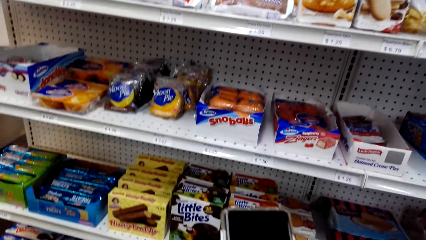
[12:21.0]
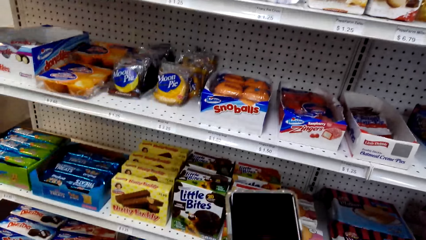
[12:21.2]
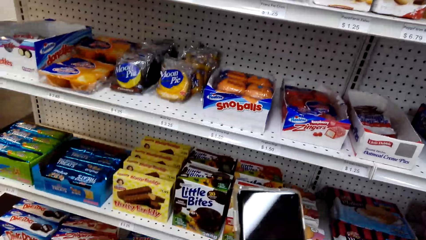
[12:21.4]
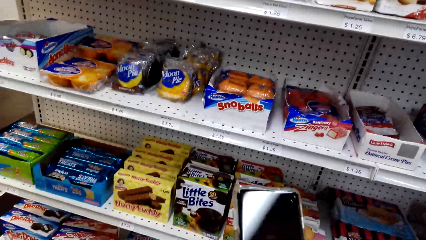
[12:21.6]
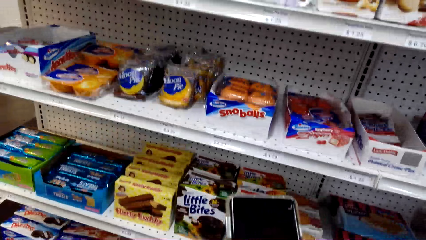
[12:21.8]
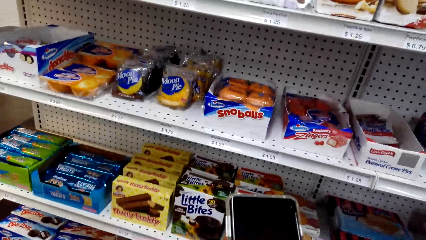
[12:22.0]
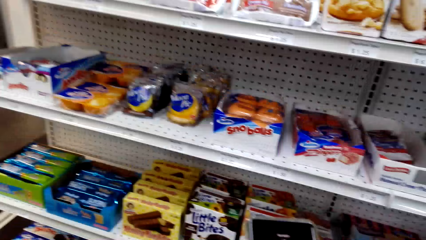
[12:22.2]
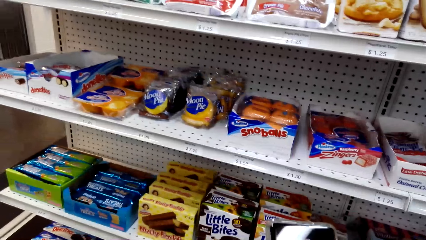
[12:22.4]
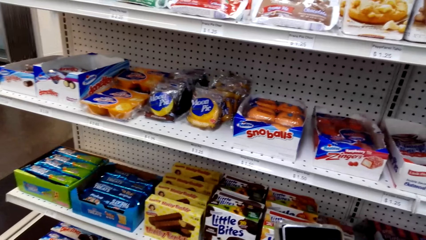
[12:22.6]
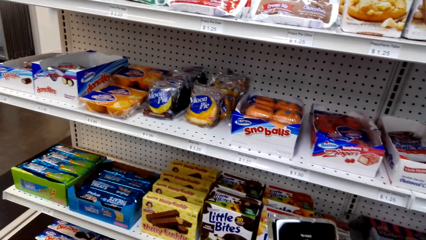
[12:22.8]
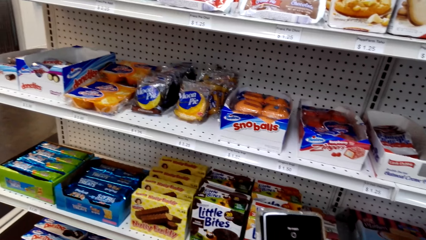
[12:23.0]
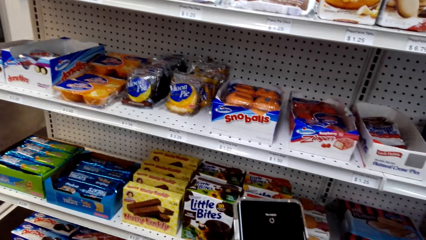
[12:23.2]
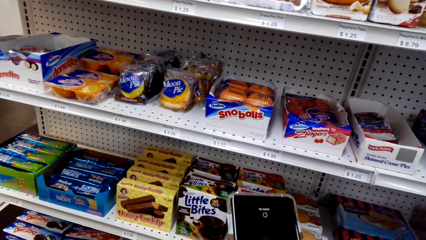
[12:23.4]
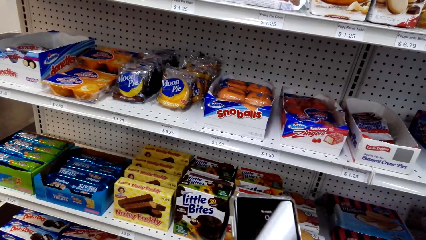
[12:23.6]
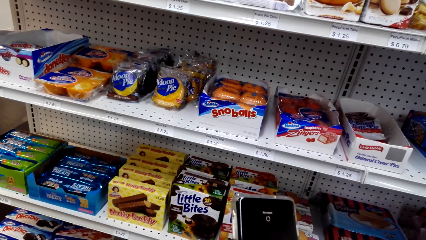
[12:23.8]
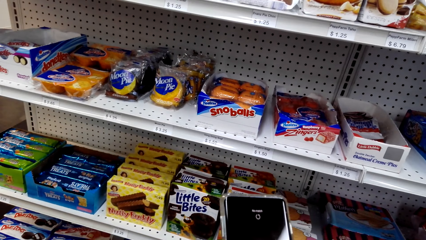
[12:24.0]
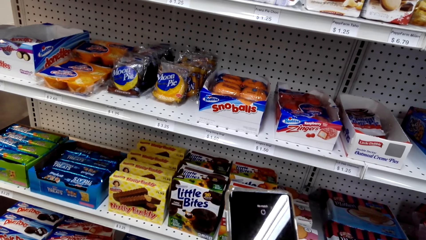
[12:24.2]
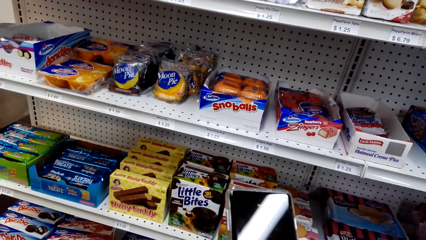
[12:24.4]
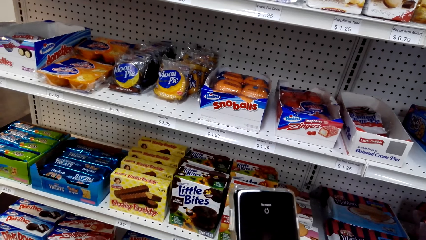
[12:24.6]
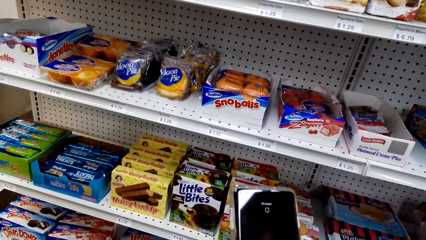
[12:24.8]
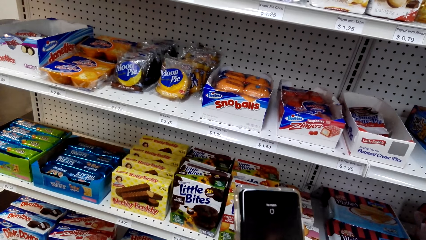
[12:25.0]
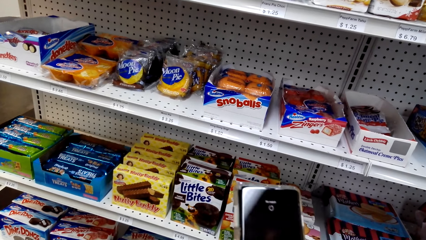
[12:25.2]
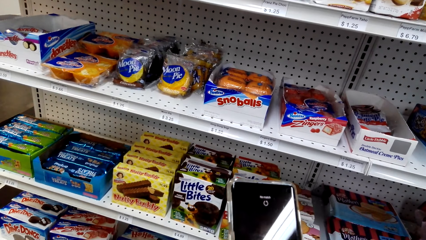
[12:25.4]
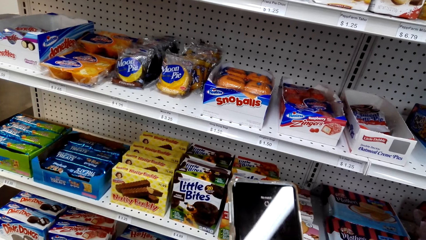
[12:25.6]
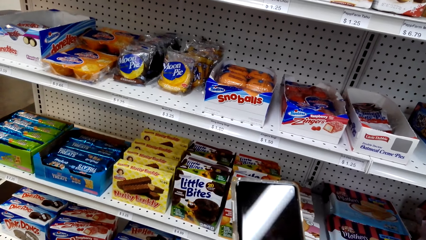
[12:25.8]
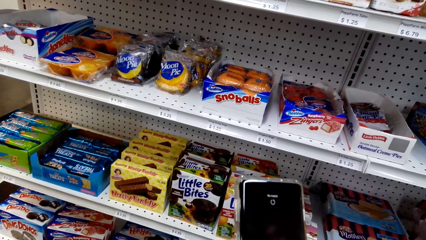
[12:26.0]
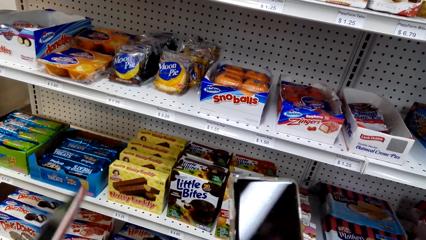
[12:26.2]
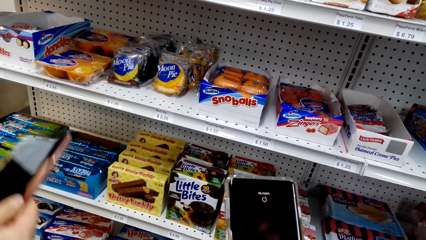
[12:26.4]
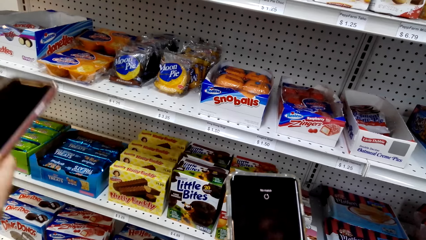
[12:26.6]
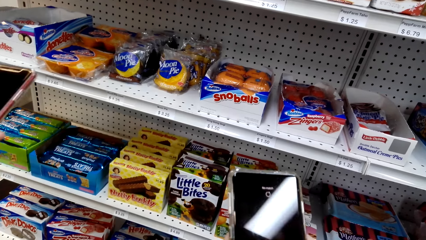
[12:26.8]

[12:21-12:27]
The camera wearer operates a phone.

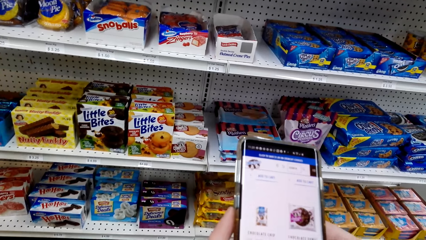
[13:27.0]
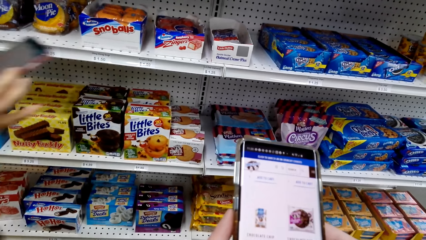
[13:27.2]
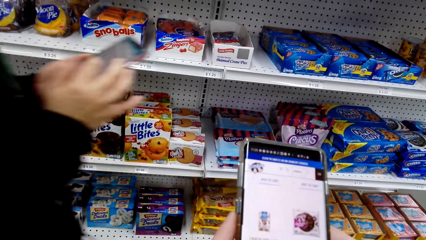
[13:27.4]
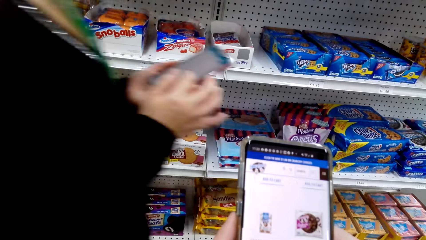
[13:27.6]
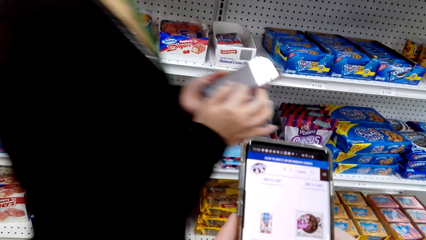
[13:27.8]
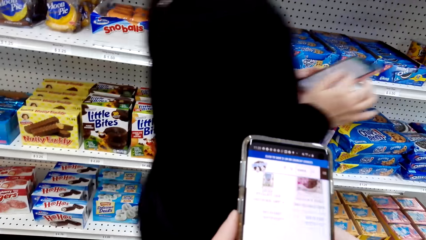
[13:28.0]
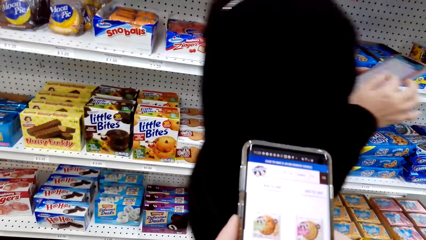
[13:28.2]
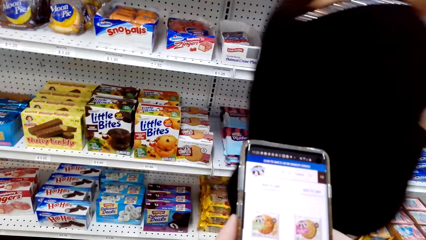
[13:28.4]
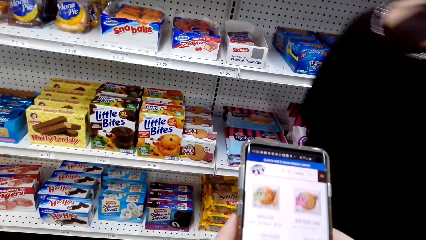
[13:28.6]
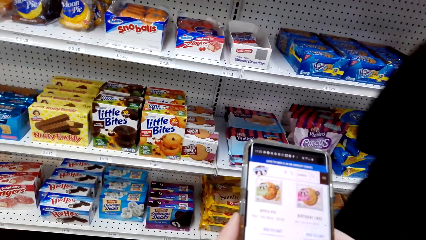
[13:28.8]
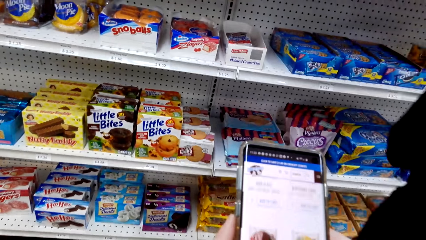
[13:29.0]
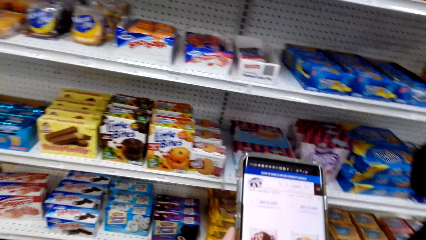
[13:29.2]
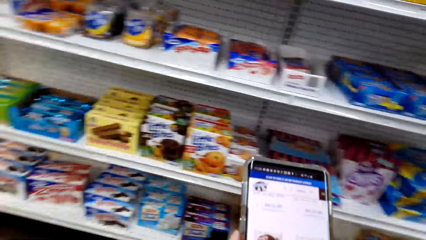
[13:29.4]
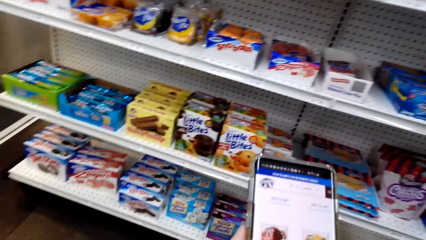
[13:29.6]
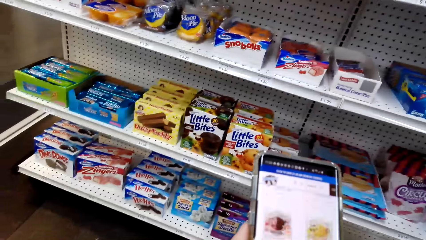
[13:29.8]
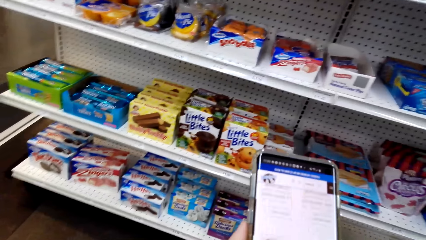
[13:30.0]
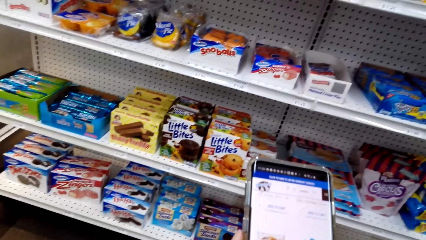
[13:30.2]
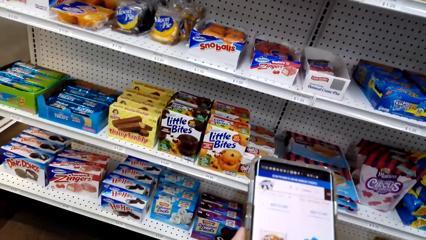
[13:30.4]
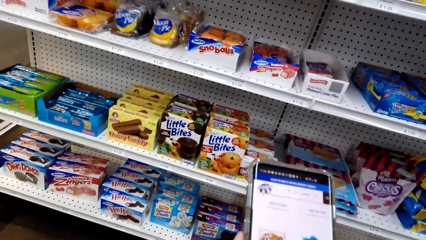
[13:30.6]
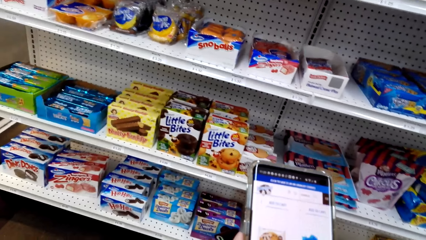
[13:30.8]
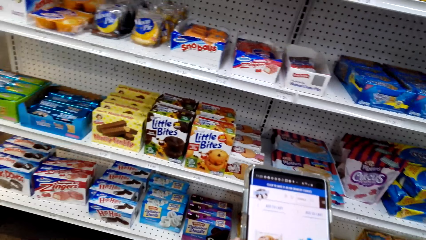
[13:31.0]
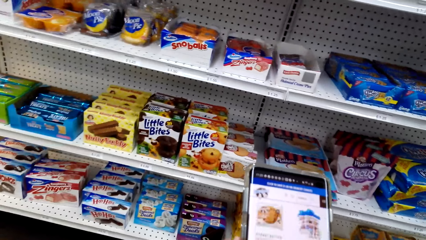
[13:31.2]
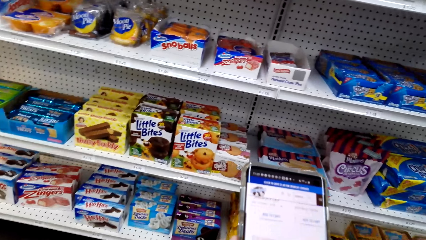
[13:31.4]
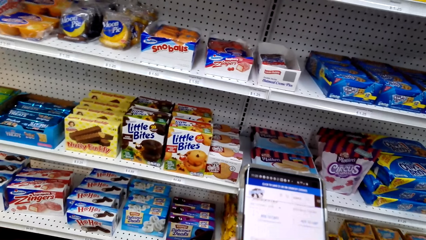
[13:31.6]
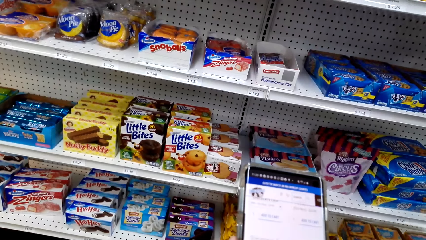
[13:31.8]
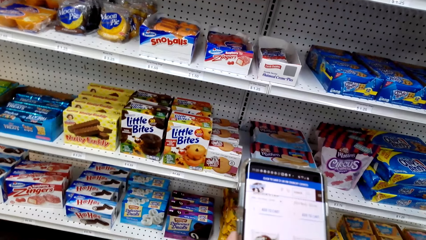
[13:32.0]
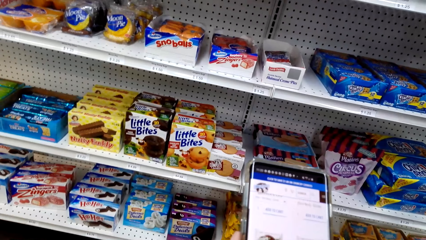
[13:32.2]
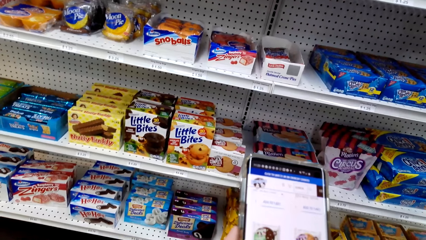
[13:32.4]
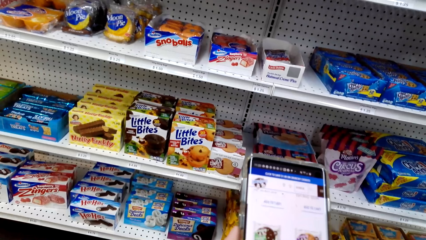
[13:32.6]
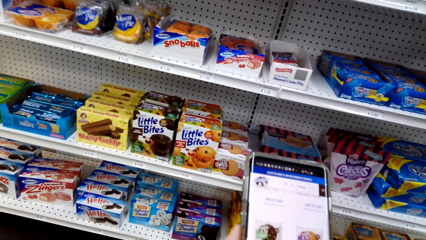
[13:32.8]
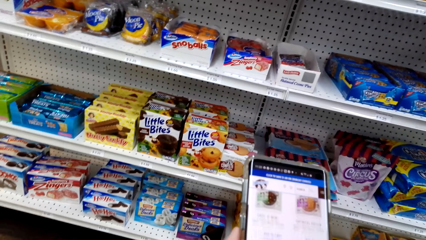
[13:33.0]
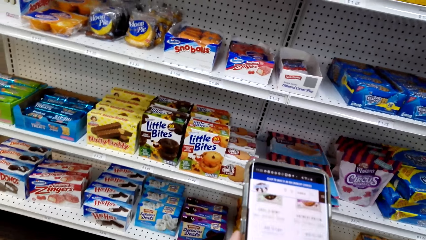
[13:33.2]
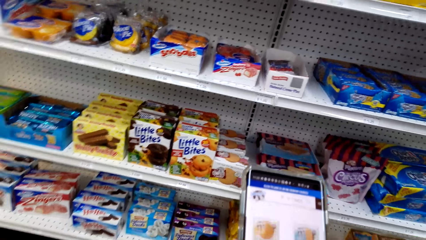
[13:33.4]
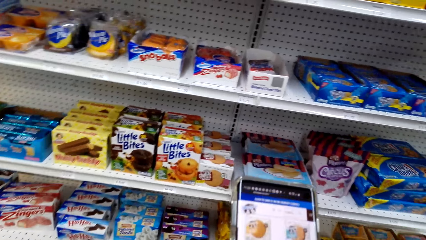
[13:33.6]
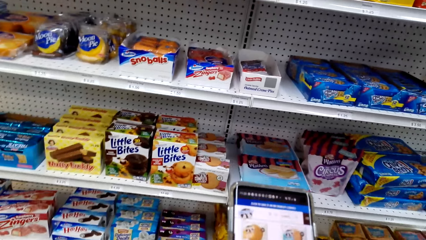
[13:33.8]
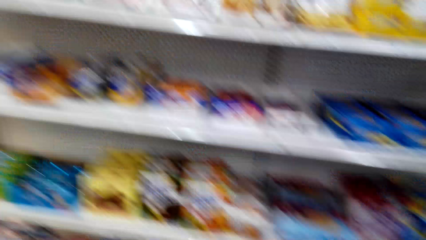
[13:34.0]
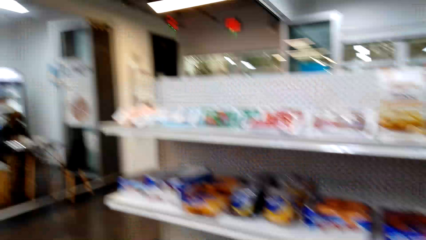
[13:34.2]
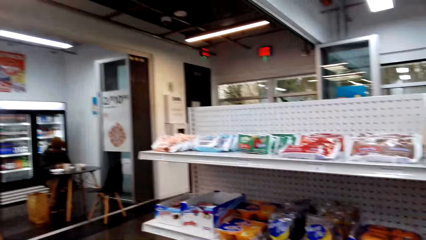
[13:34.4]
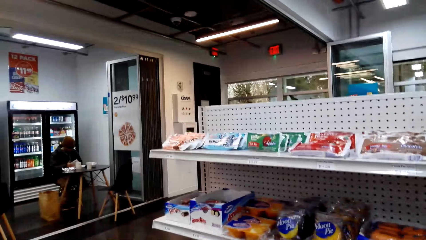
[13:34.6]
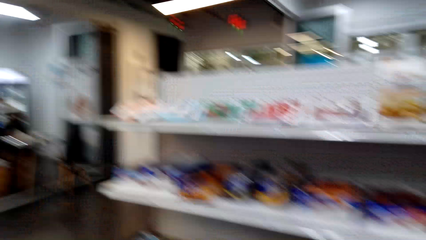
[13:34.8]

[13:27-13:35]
A woman walks across. The camera wearer uses a phone.

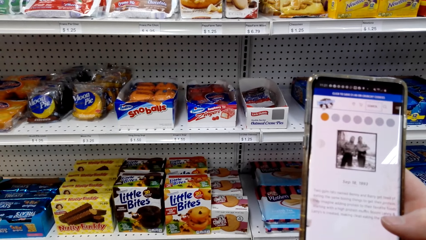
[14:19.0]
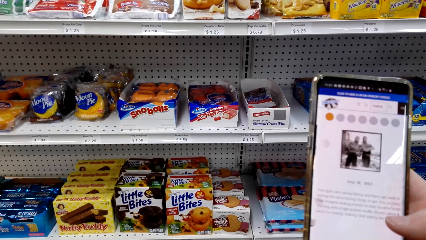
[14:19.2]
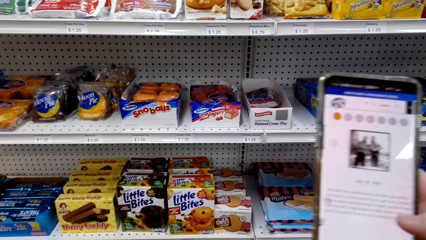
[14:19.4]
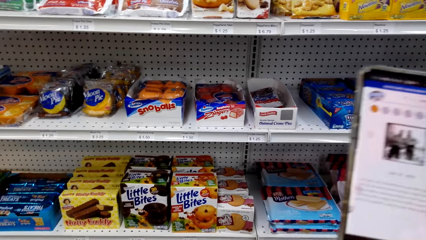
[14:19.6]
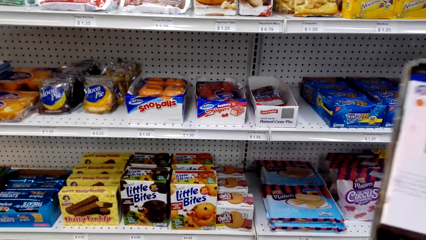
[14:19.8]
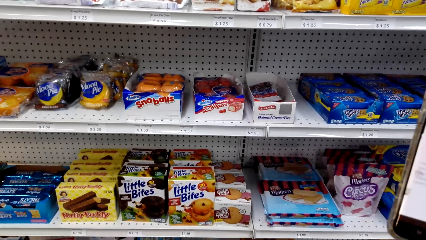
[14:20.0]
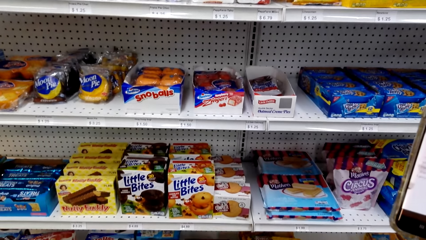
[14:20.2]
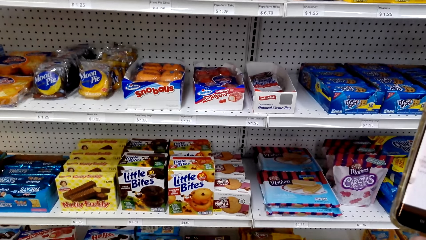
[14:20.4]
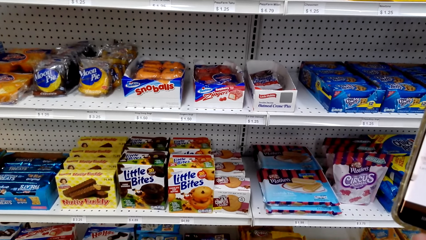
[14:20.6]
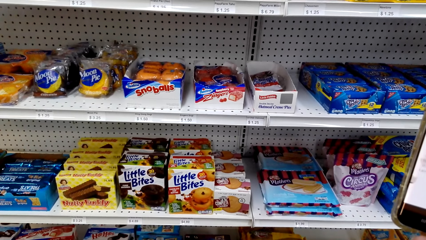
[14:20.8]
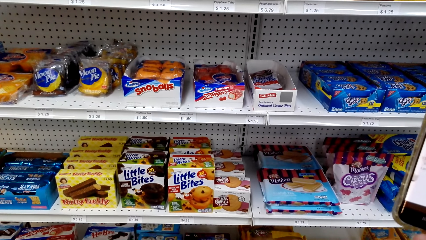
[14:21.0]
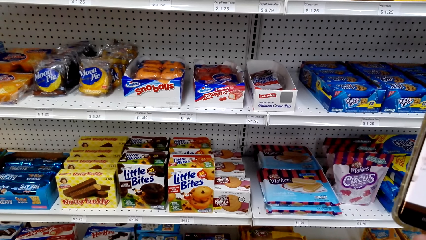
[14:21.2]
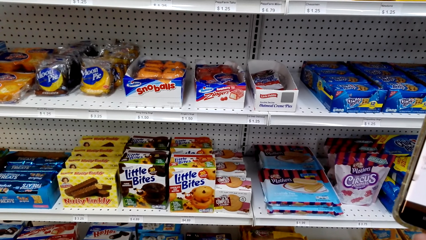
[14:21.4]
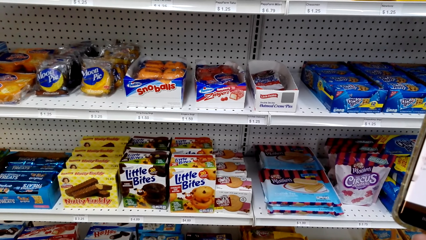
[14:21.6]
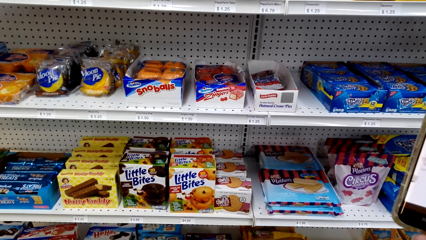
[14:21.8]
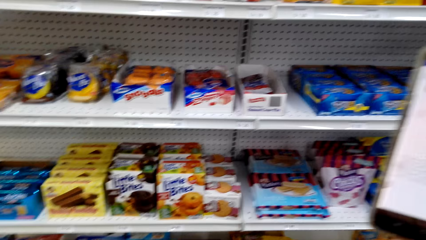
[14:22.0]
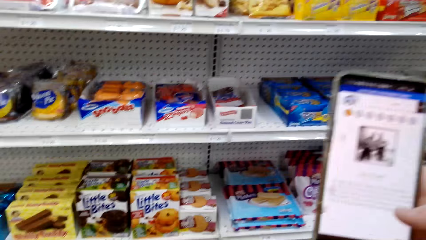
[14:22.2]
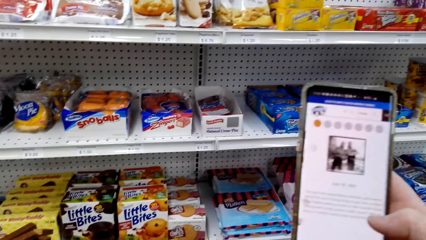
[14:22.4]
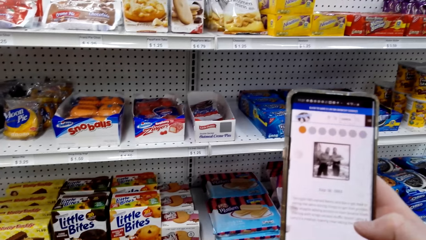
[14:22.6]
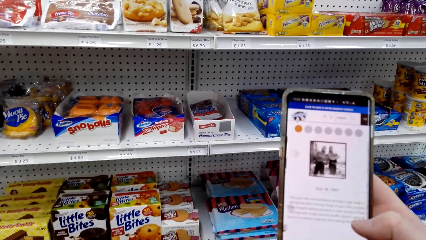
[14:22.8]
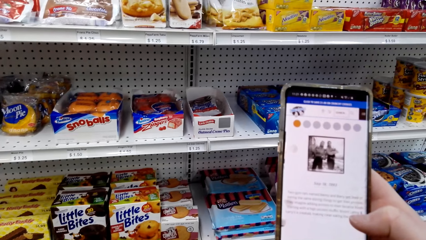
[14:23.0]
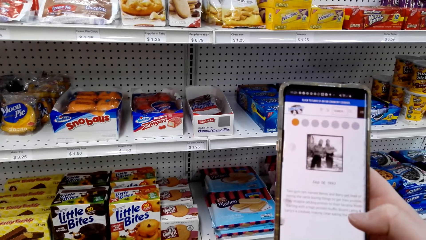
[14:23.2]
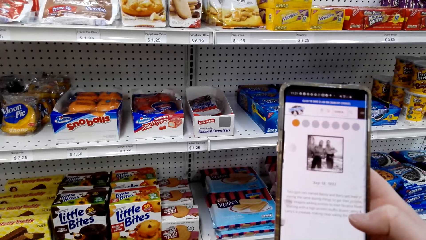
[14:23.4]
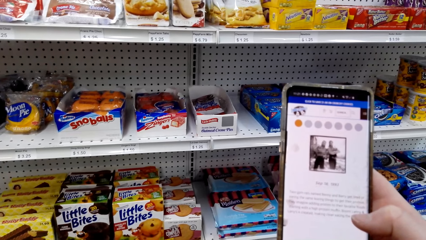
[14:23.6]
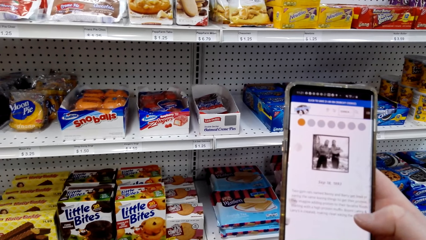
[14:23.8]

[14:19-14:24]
The camera wearer looks at food stuff on the shelves. They look at the phone.
